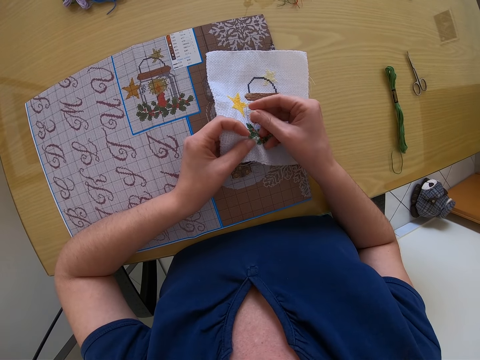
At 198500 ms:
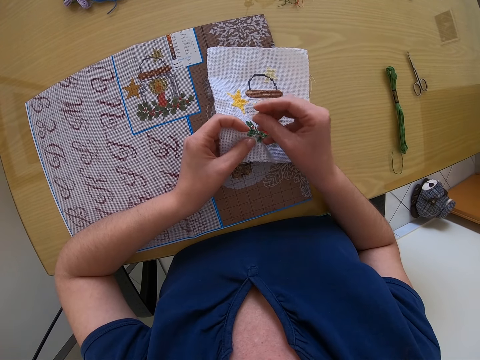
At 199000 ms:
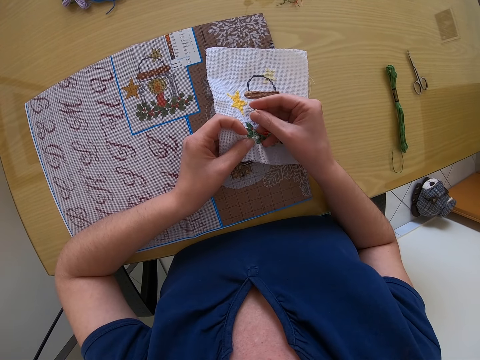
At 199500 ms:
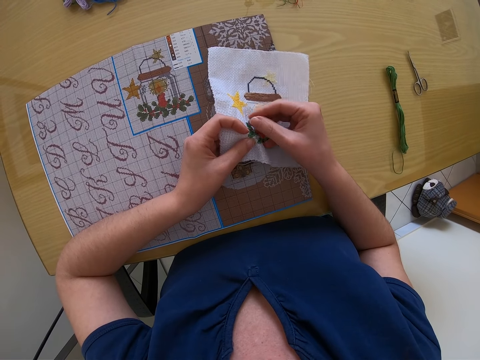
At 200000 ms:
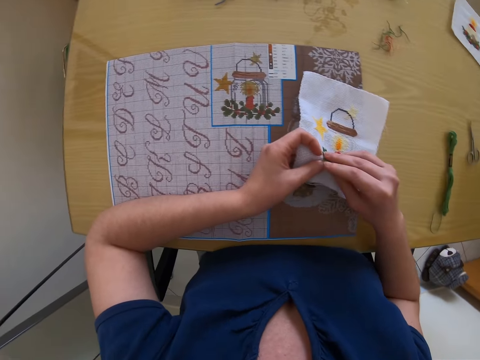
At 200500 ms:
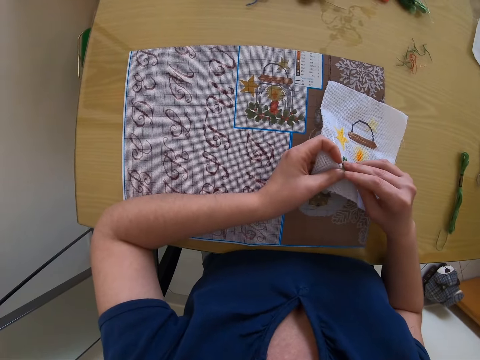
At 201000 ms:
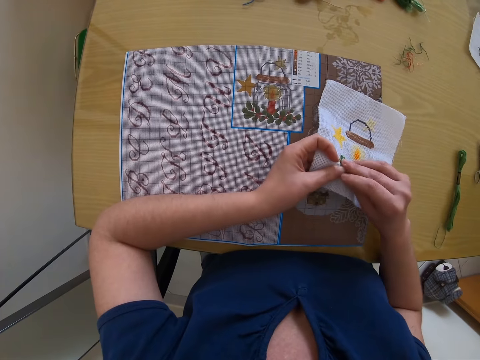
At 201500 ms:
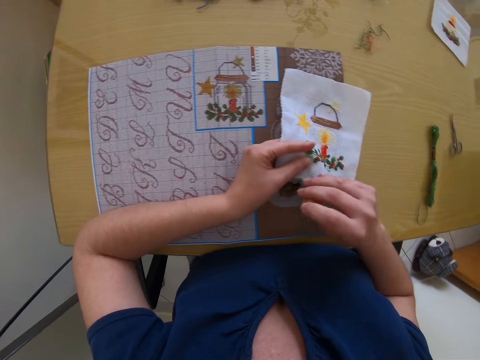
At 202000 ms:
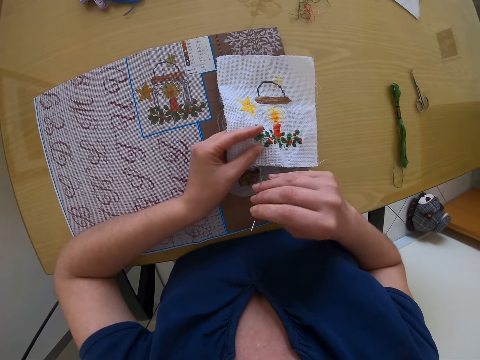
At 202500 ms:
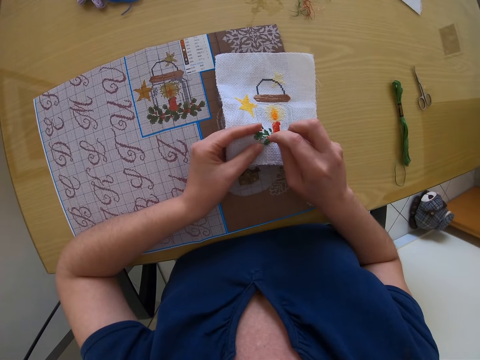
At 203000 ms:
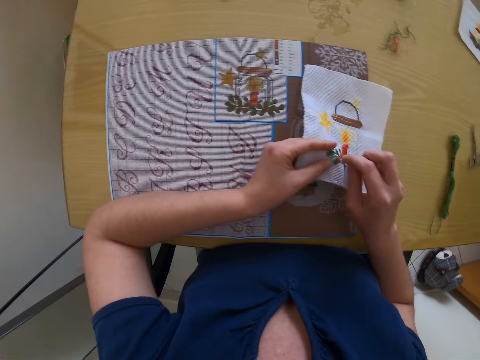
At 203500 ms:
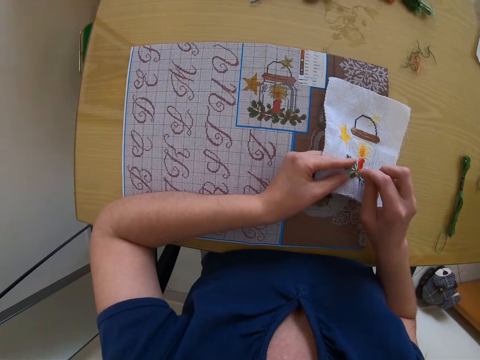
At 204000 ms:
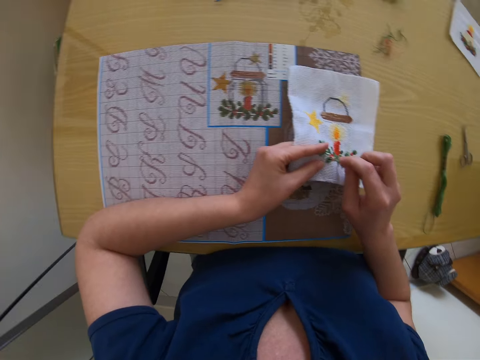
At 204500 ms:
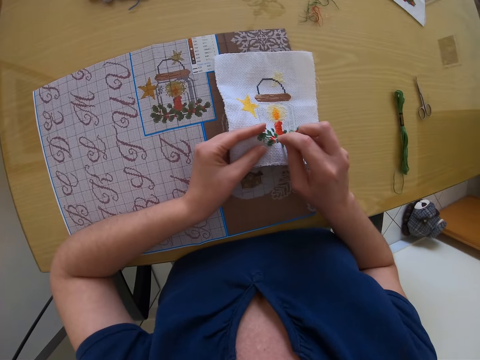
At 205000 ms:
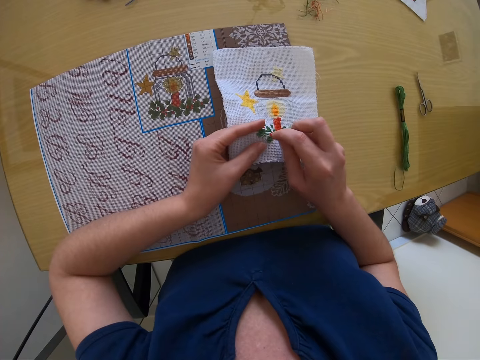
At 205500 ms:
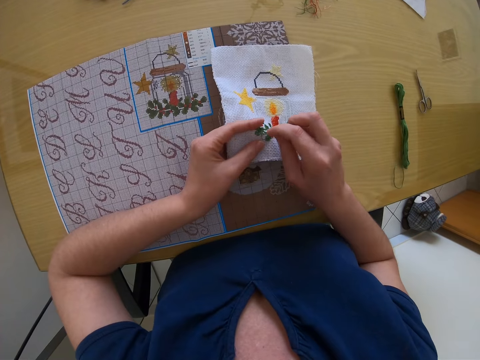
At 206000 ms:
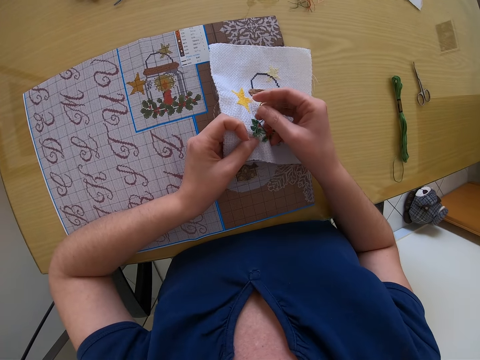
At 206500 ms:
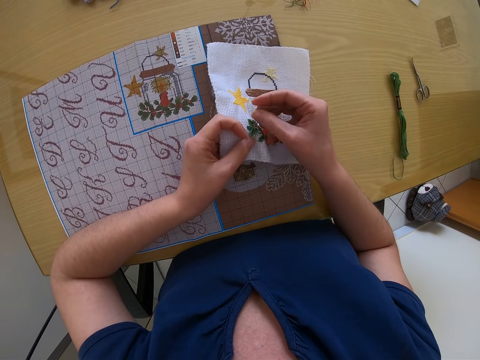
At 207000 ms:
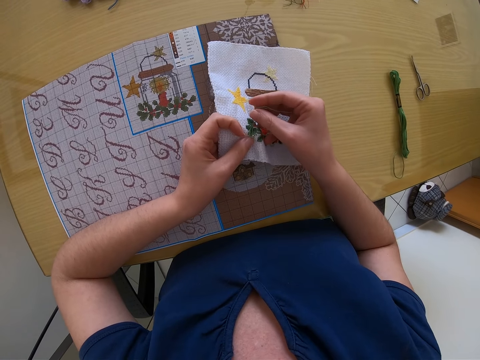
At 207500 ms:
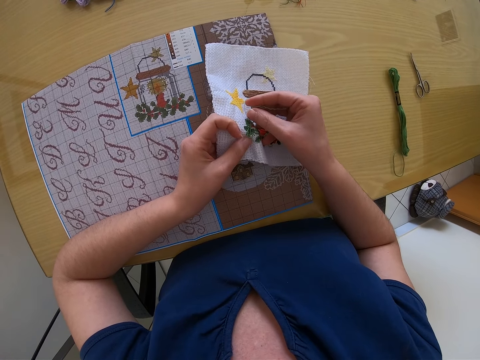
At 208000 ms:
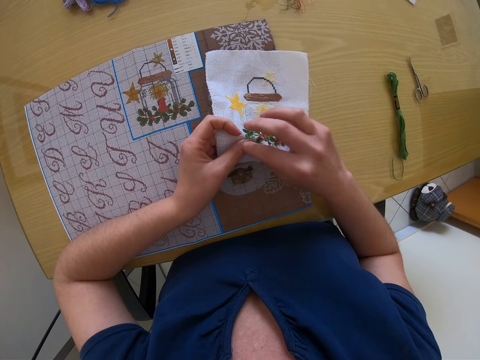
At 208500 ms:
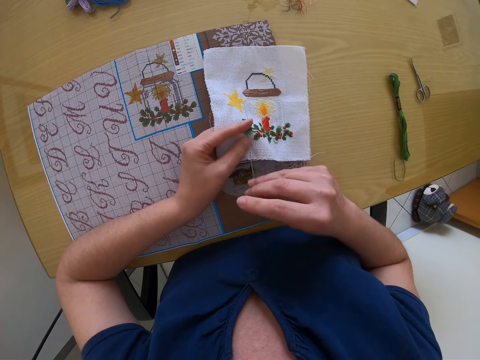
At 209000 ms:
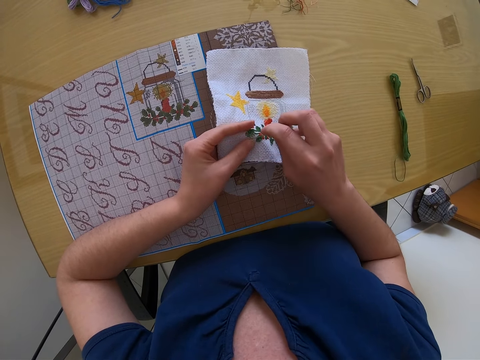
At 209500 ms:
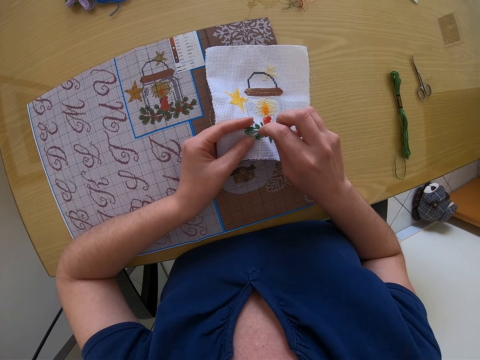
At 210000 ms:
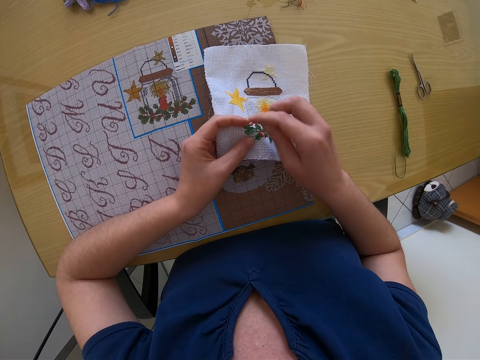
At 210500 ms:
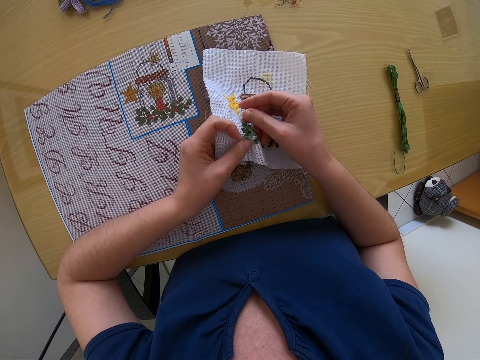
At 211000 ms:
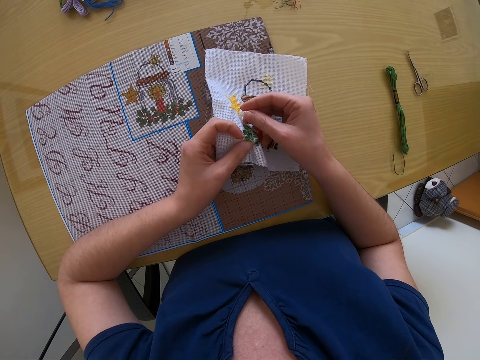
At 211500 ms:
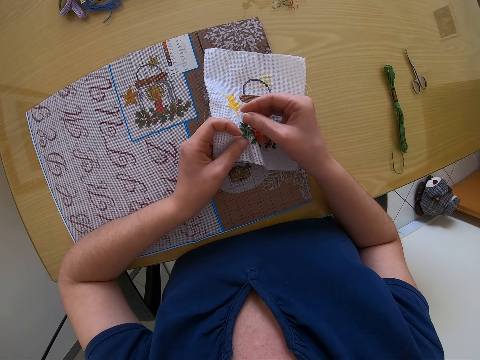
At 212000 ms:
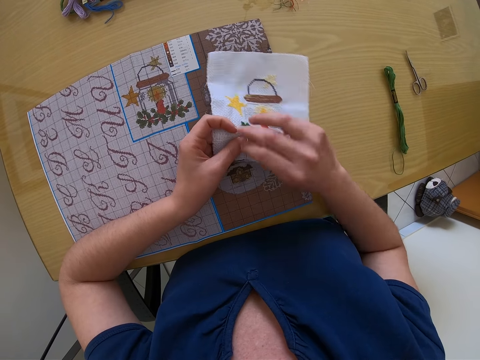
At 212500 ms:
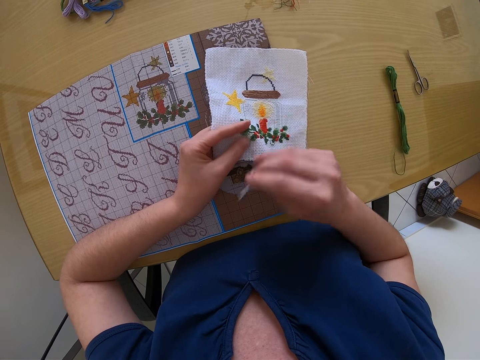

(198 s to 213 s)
The camera wearer compares with the clothing. They sew the cloth.

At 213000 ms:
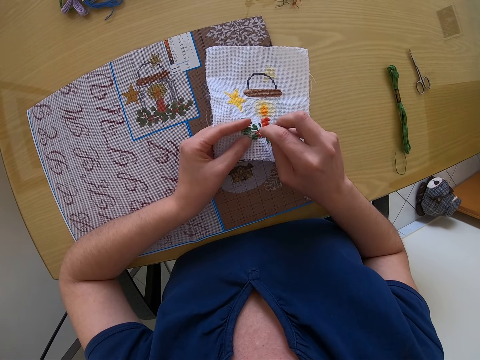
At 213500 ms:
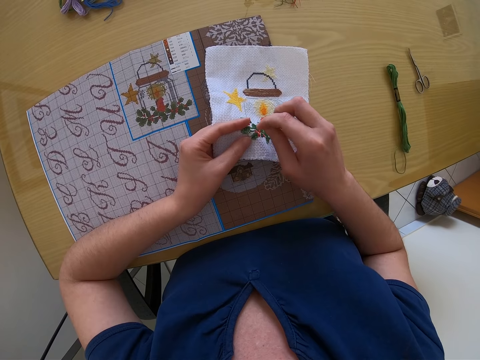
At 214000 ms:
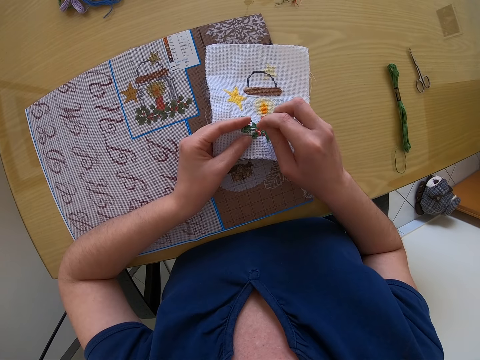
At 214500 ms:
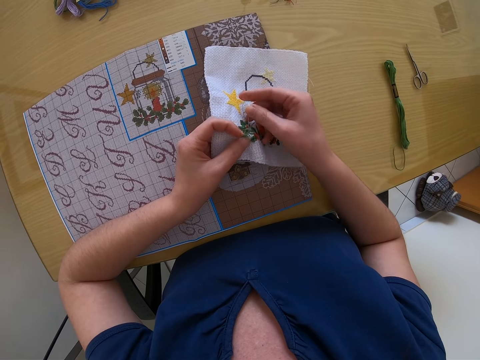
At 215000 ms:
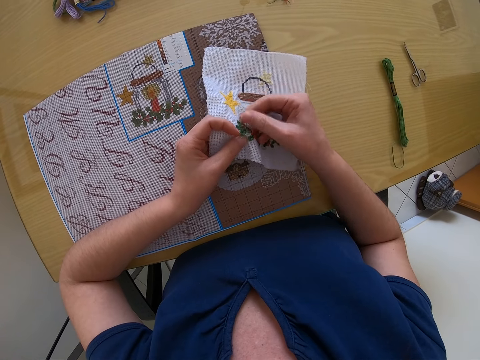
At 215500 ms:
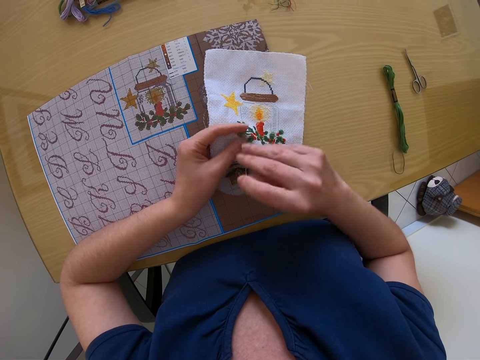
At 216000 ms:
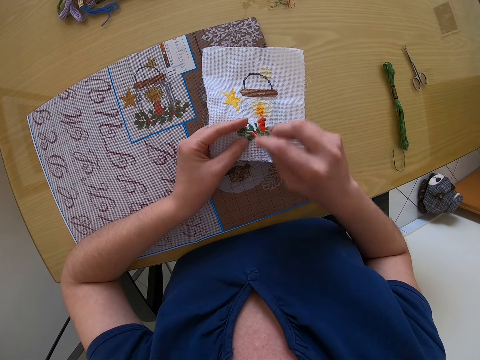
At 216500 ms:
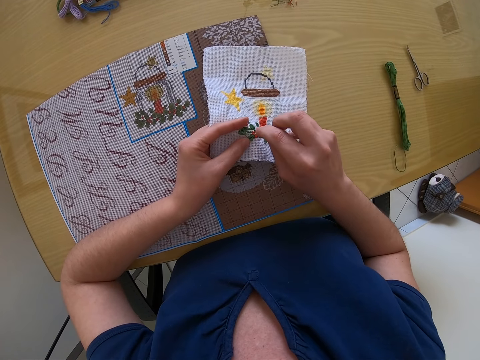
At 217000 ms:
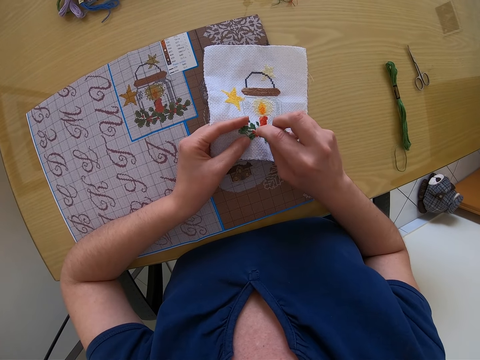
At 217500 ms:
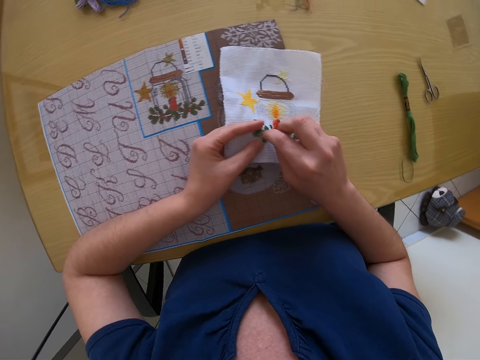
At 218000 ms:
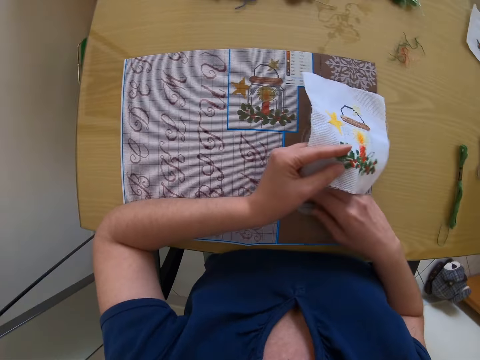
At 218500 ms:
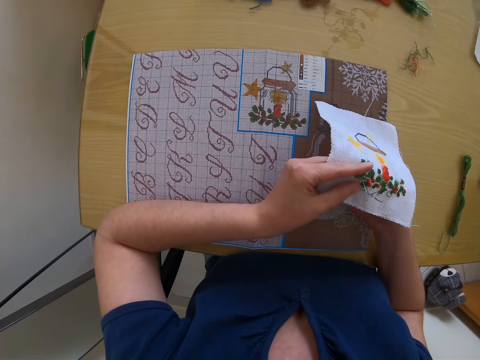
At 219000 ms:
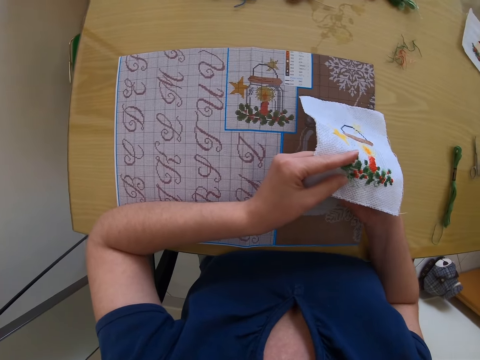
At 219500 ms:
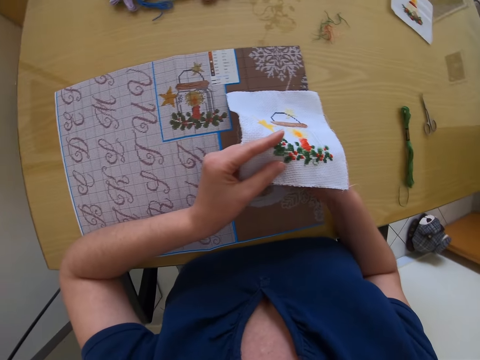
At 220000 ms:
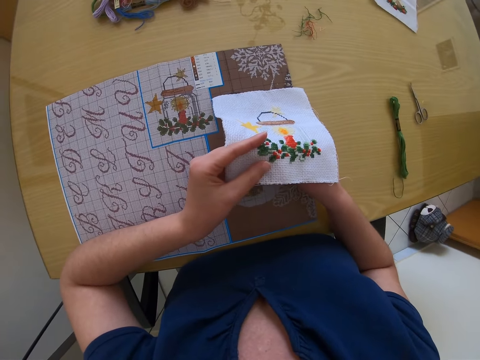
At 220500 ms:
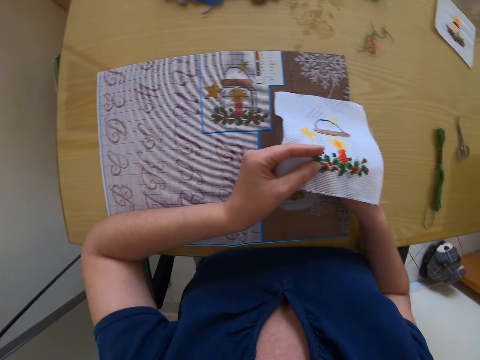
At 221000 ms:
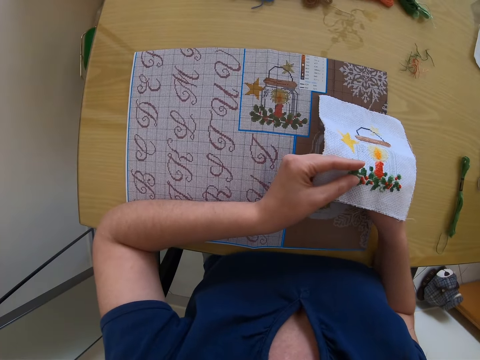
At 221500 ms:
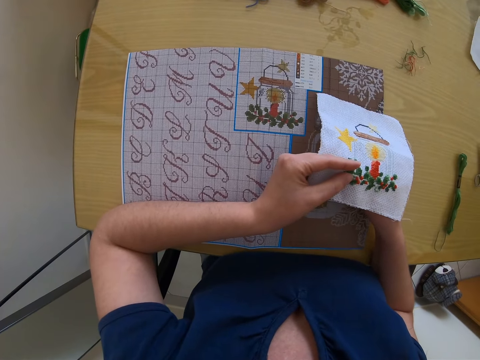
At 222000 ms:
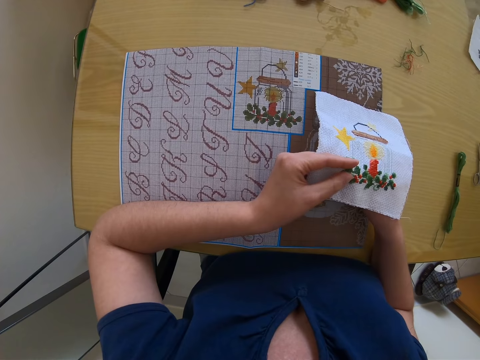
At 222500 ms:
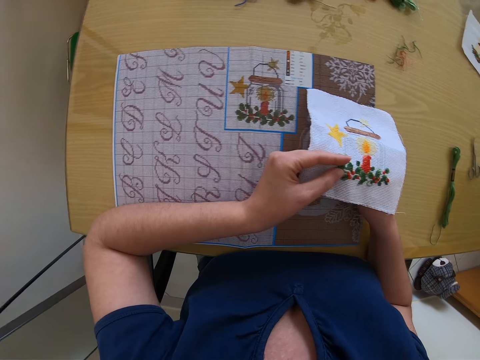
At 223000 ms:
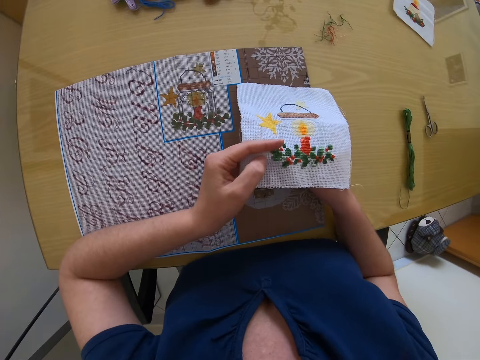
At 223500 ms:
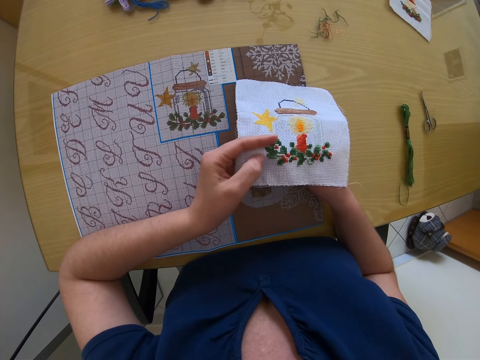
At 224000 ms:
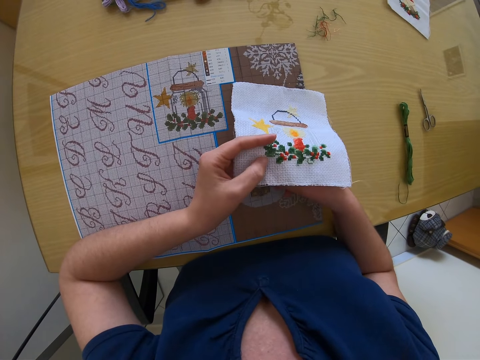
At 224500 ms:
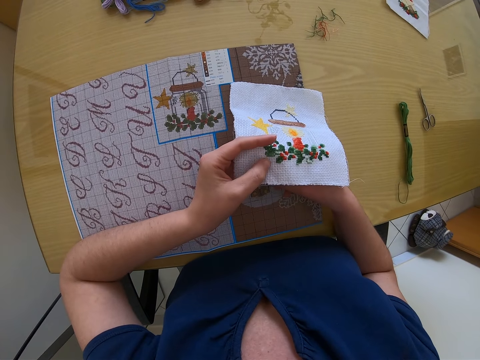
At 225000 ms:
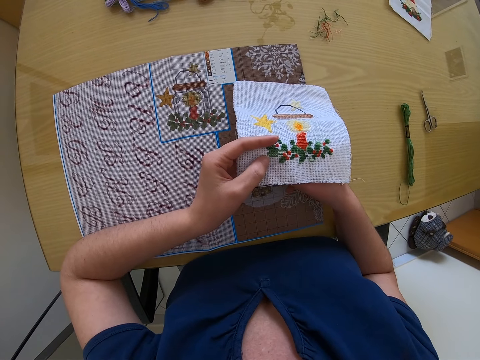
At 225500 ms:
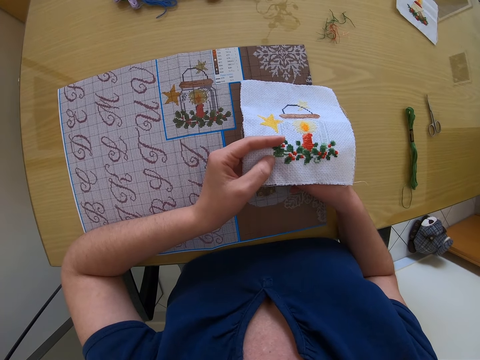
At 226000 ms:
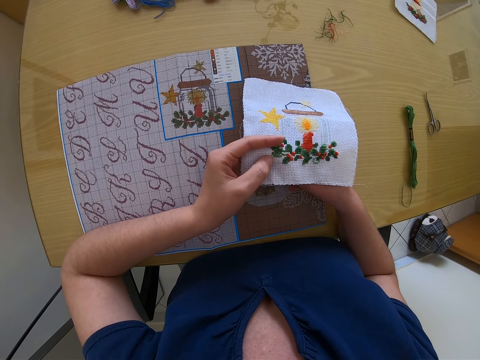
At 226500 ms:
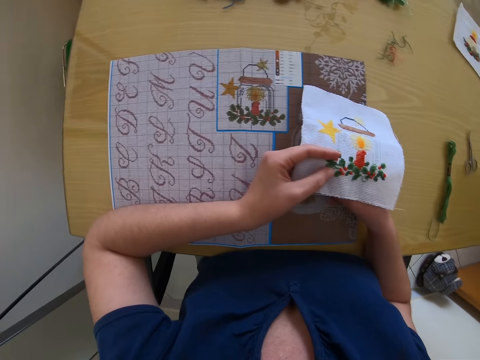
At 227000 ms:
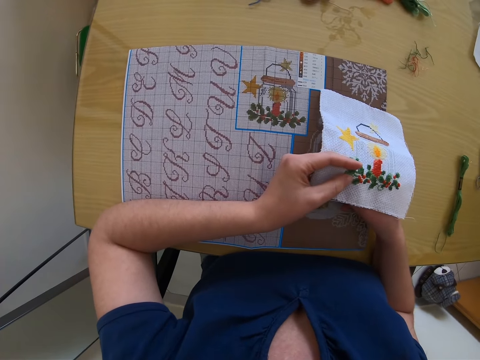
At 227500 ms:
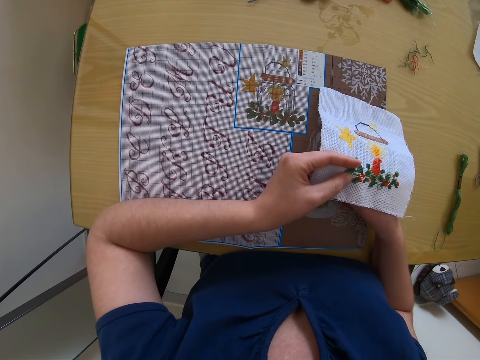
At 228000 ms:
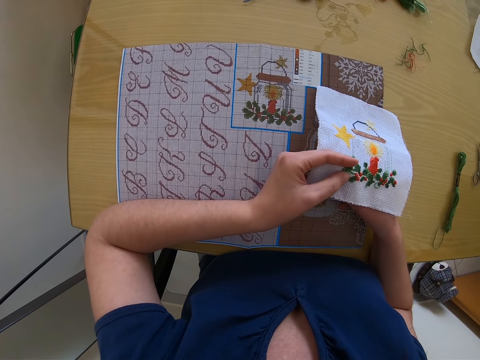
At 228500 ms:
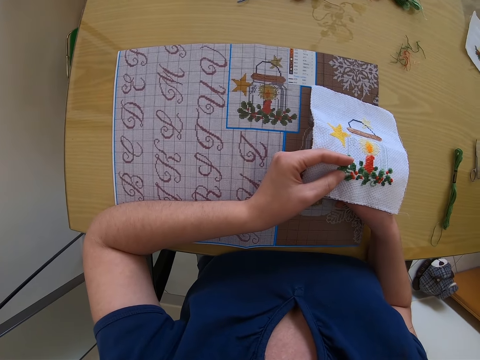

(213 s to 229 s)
The camera wearer compares with the clothing.
